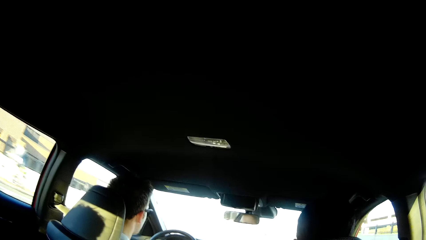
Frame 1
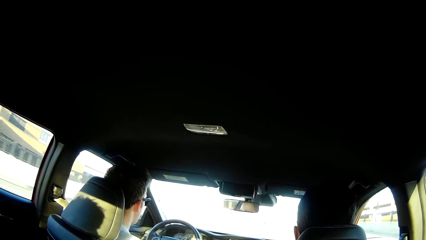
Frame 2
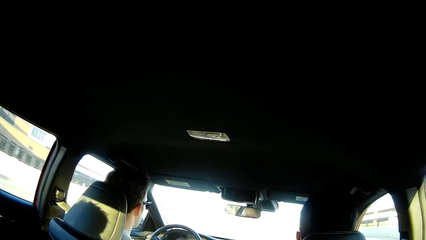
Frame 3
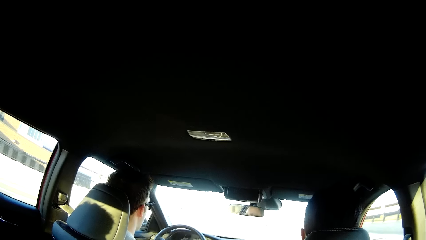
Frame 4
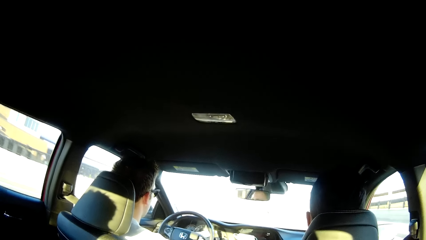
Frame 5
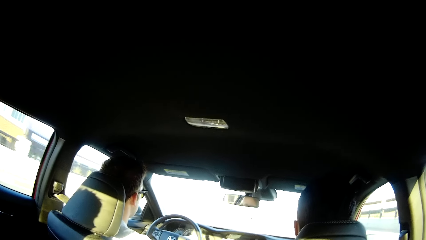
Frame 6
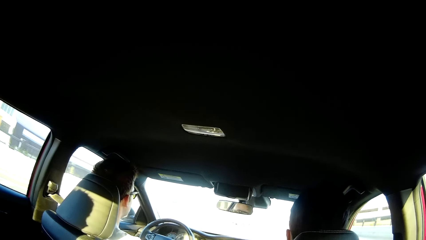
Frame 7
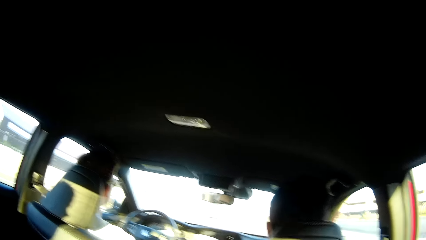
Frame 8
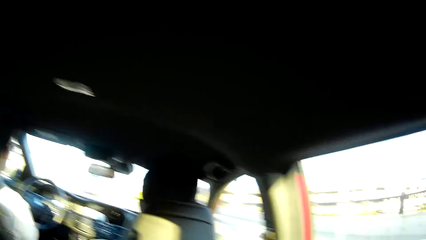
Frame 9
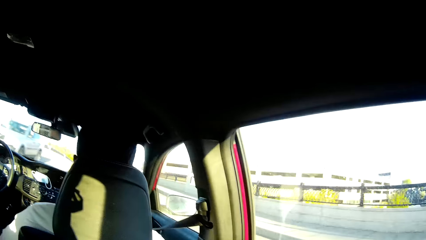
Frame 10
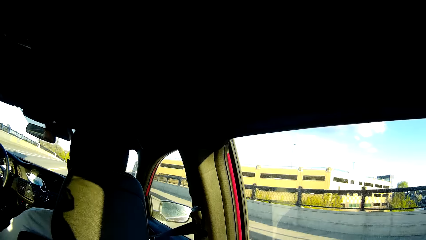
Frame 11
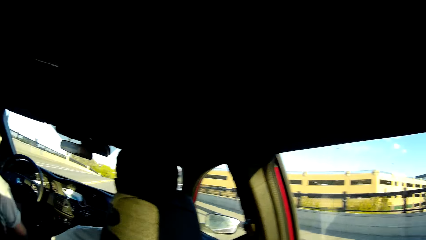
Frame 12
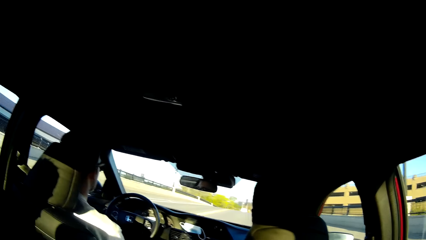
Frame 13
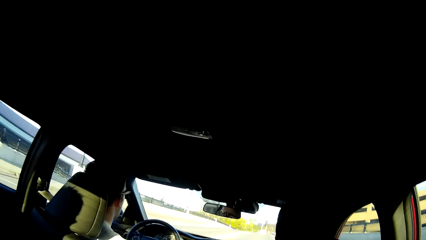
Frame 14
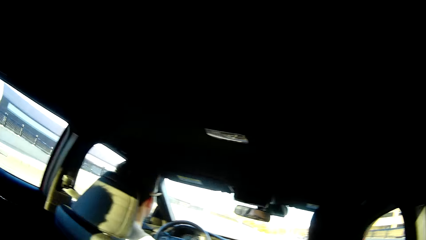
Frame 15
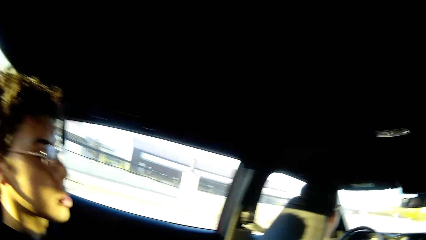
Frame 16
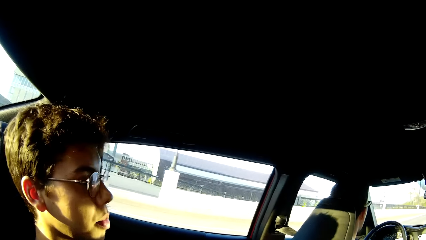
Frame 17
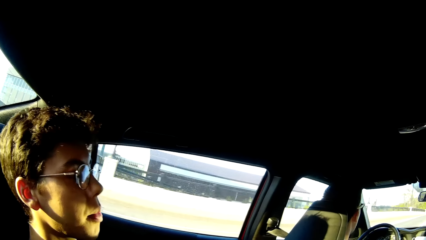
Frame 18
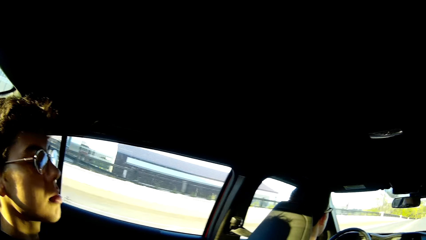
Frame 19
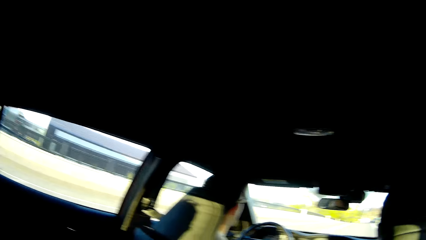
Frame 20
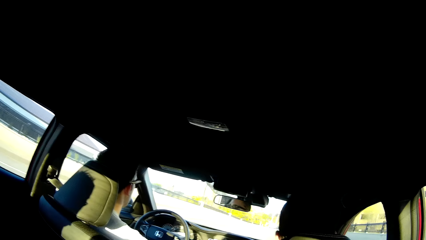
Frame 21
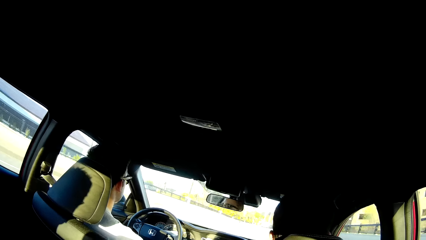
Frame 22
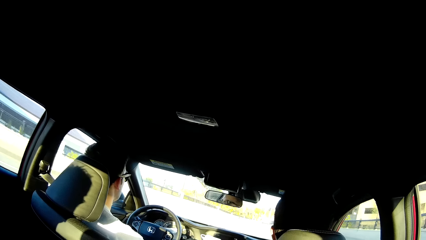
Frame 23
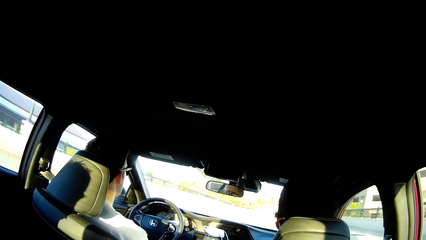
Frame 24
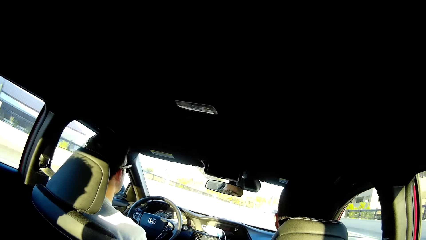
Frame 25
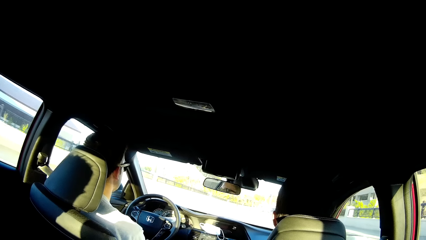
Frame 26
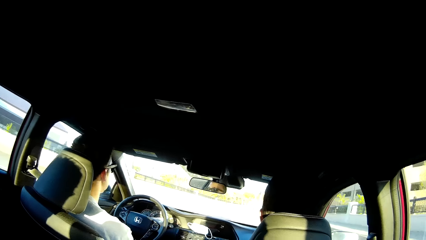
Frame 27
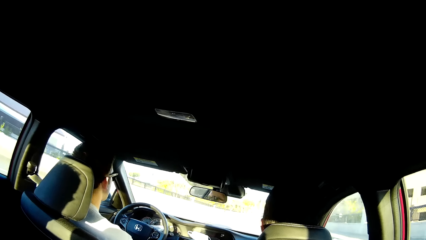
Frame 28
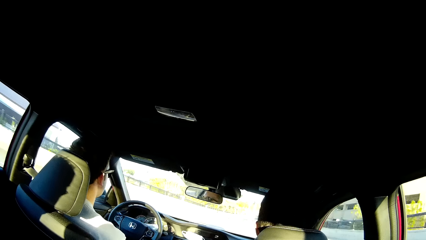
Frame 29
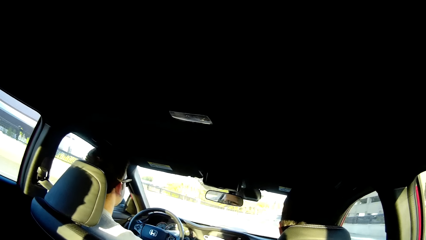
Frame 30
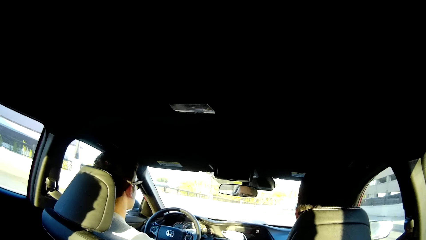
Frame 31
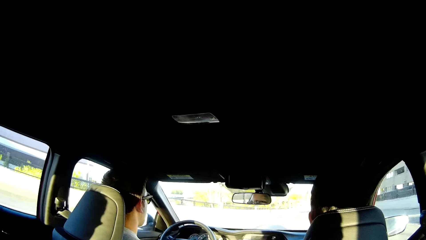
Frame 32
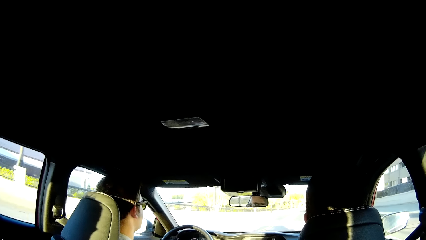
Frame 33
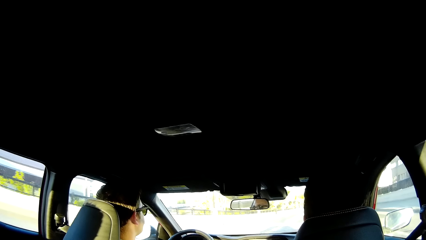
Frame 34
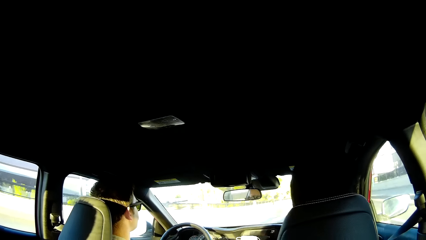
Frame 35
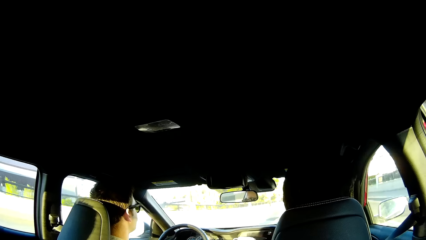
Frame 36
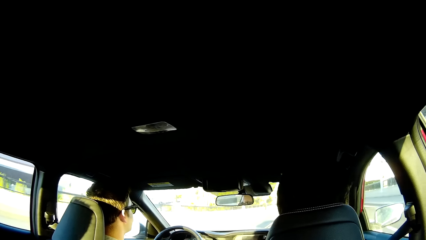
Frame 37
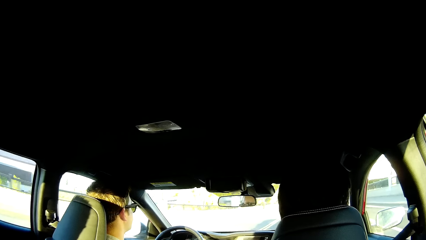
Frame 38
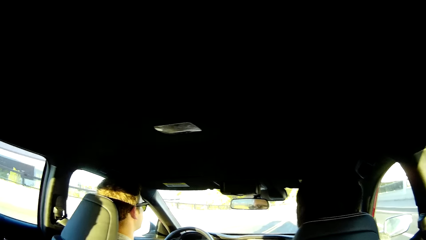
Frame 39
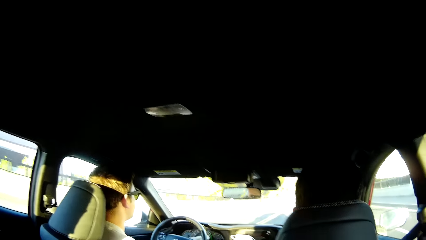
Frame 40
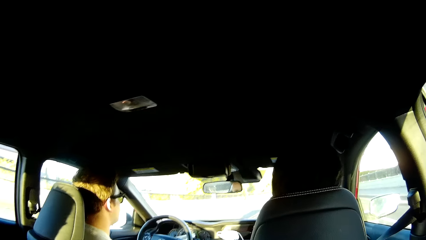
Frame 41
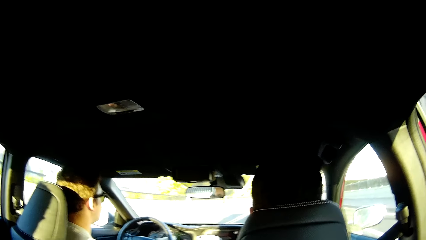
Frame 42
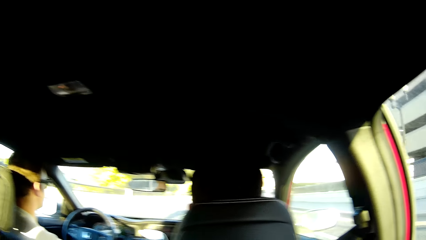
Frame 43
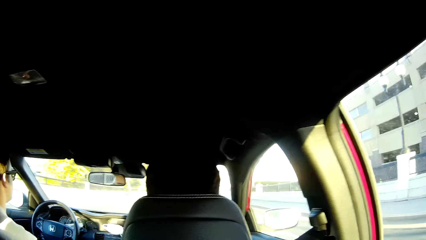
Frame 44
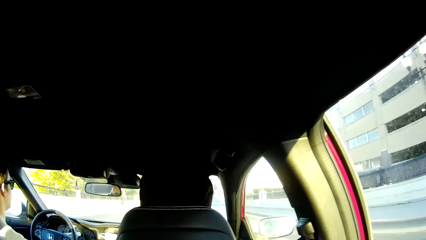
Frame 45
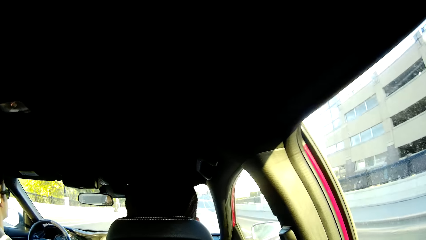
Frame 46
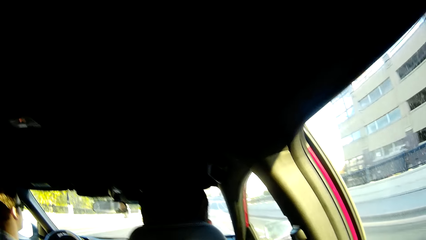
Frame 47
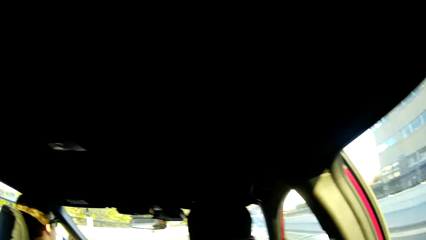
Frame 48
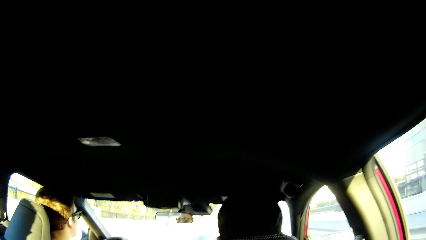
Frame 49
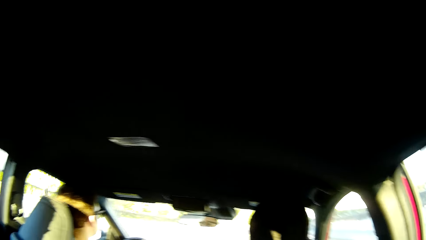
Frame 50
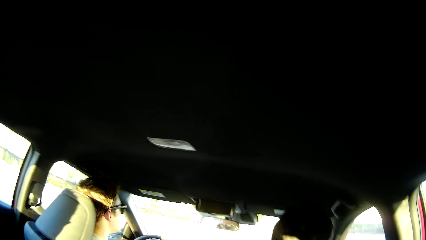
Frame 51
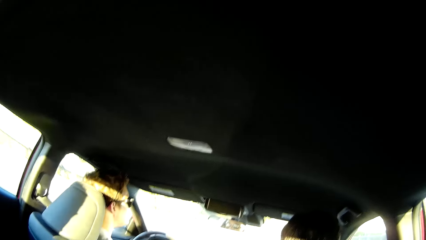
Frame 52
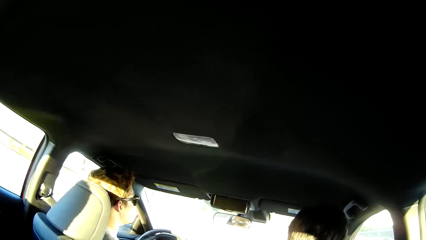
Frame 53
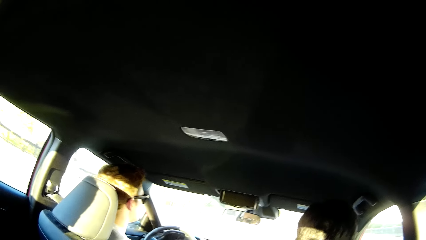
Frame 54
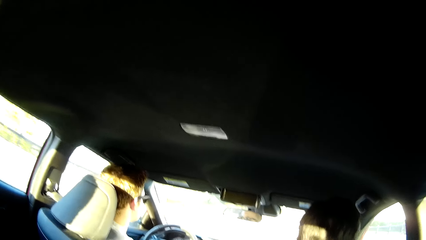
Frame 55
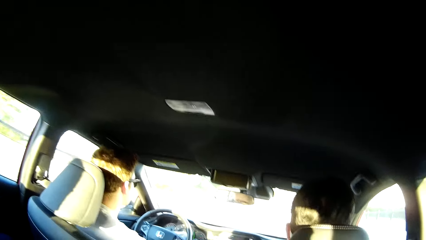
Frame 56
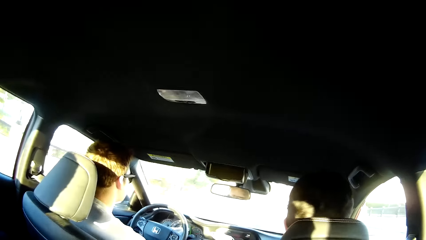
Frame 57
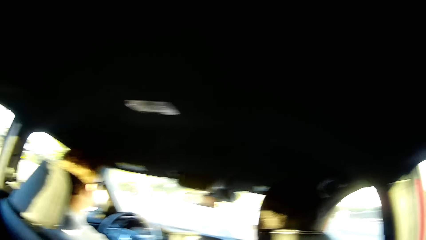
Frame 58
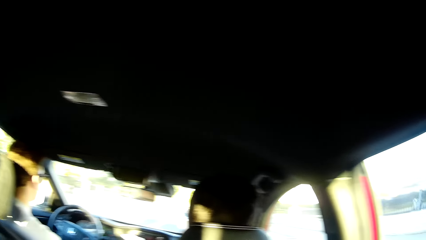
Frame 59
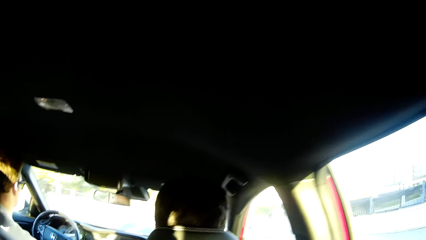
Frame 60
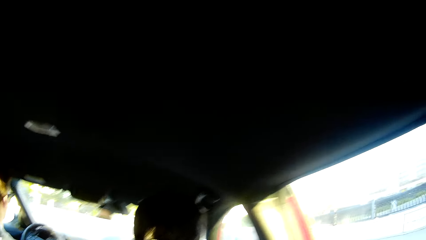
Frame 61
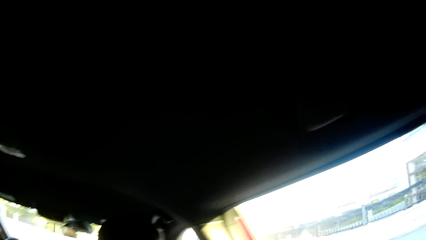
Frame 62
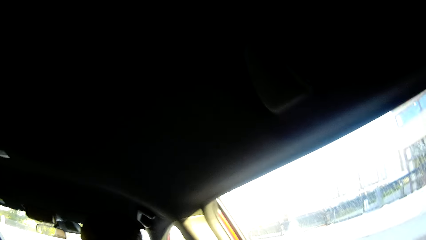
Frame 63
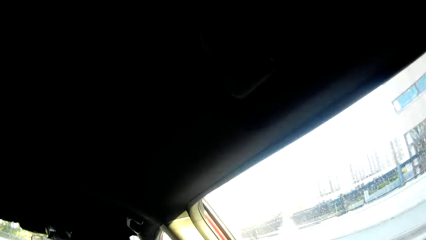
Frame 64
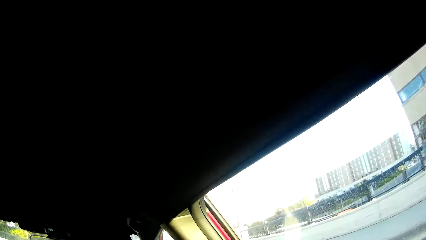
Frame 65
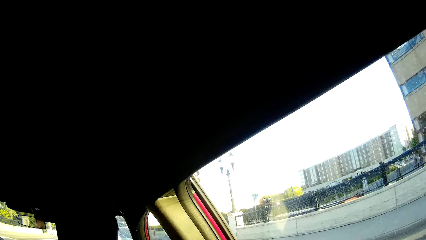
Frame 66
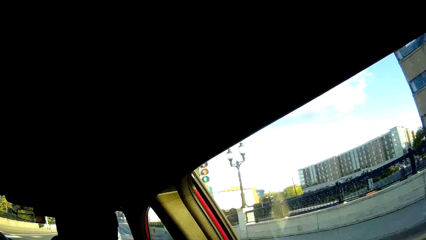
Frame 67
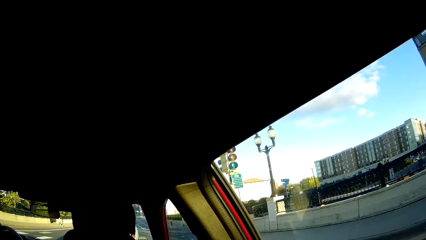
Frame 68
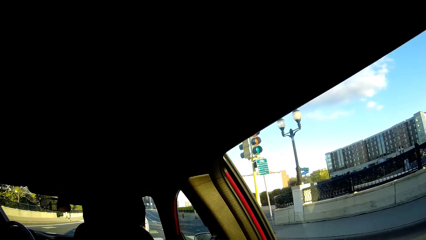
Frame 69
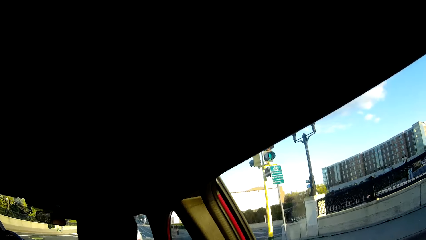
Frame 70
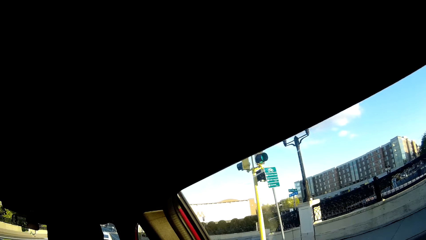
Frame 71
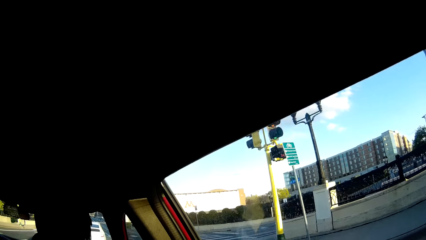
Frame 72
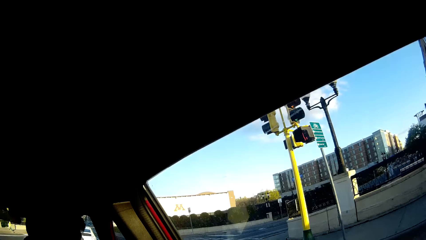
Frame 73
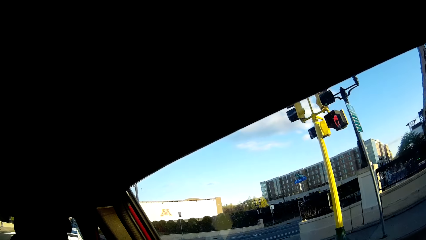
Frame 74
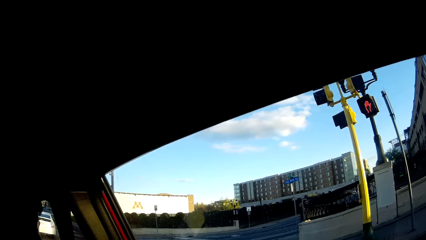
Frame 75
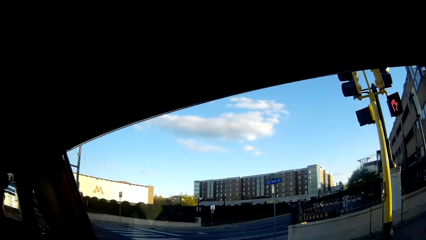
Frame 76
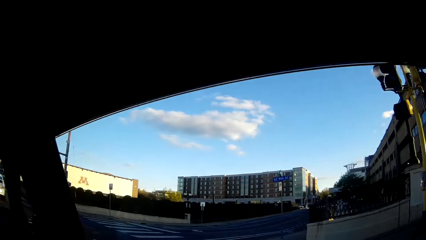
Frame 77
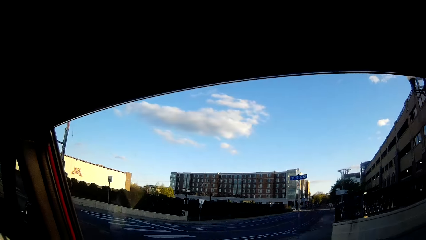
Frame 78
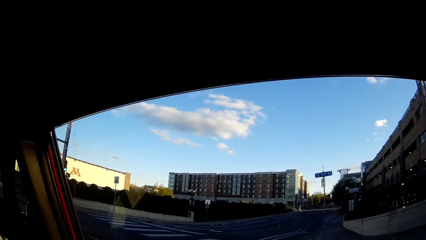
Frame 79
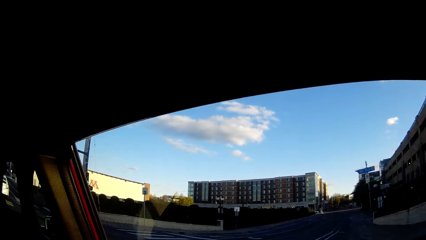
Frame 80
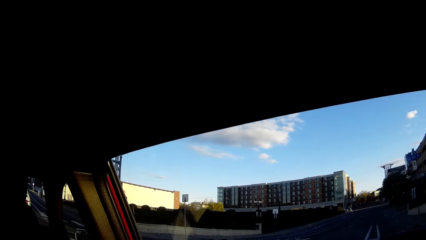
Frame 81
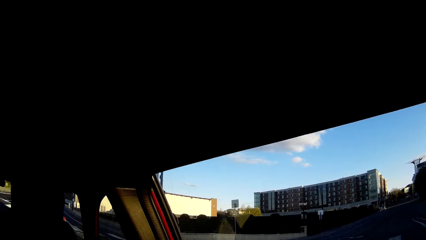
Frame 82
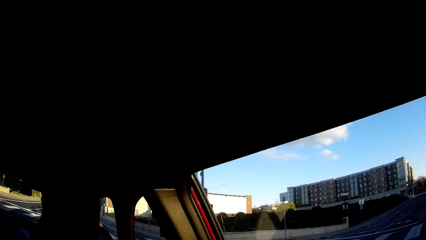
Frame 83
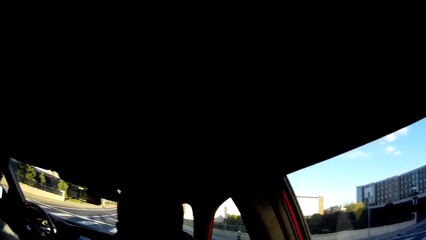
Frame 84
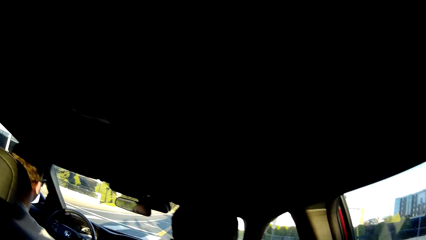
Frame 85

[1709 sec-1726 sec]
The camera wearer looks around and converses with a man. They converse with the man again. They look outside the car window and converse with the man.
